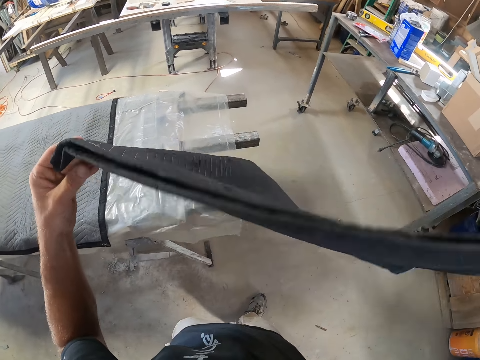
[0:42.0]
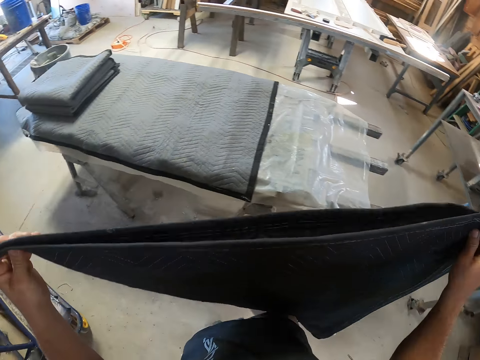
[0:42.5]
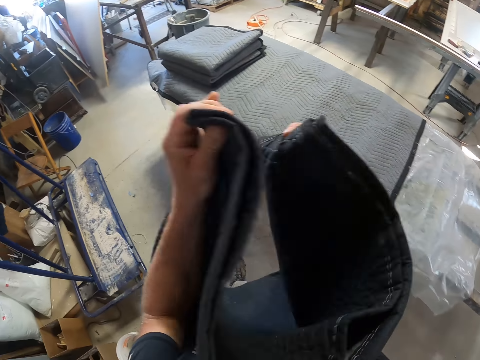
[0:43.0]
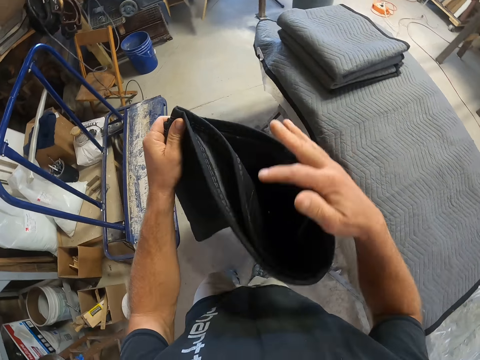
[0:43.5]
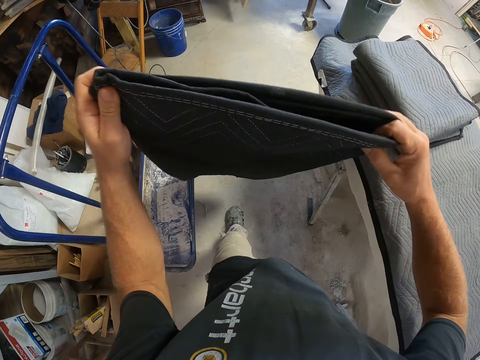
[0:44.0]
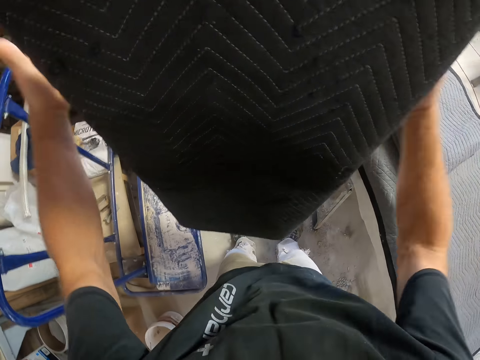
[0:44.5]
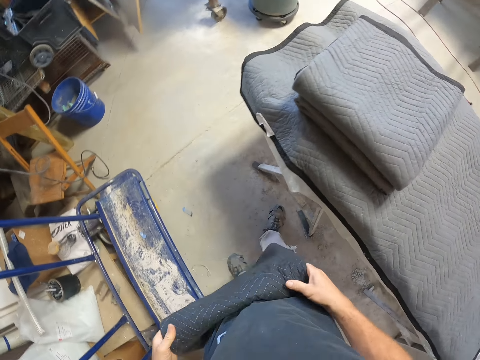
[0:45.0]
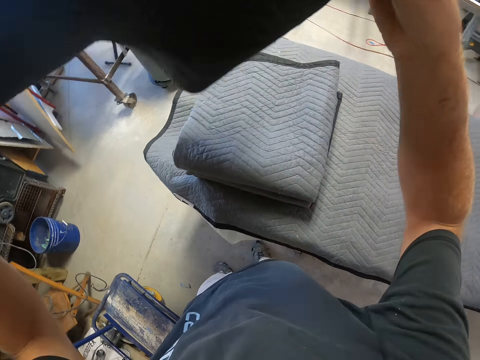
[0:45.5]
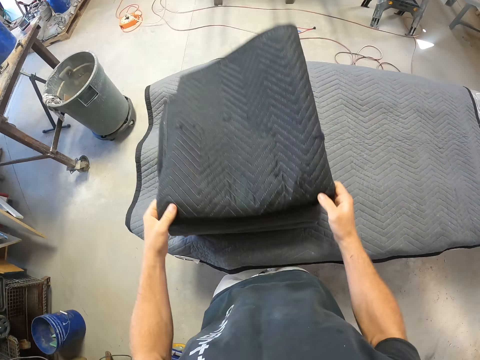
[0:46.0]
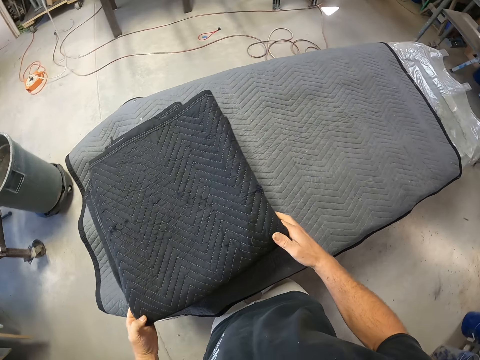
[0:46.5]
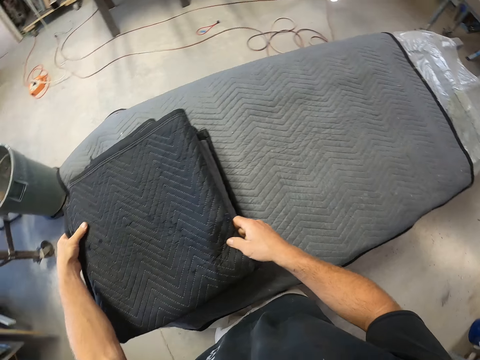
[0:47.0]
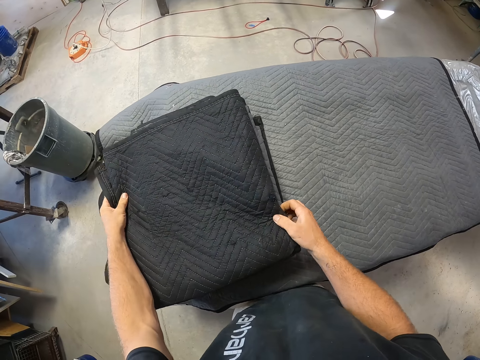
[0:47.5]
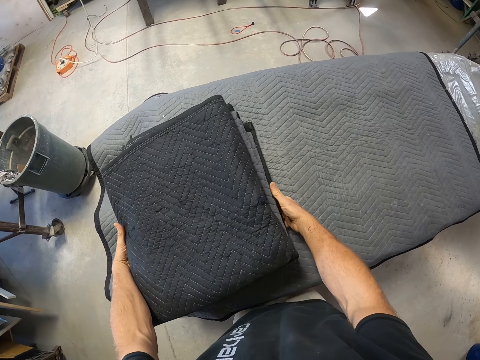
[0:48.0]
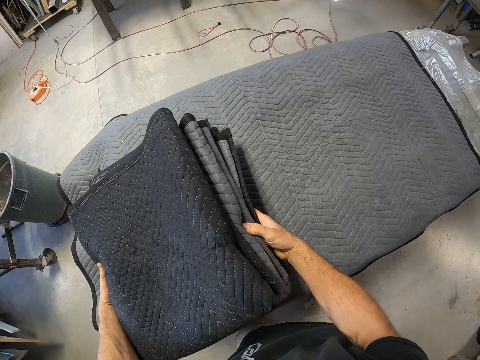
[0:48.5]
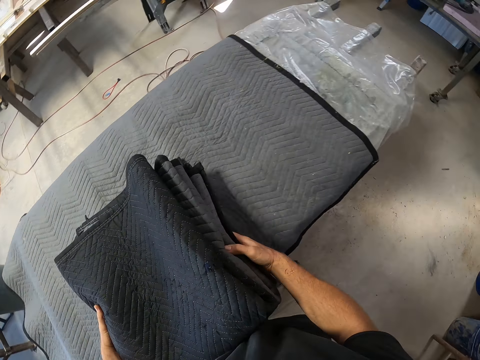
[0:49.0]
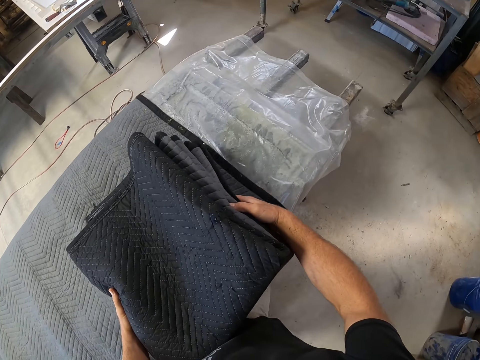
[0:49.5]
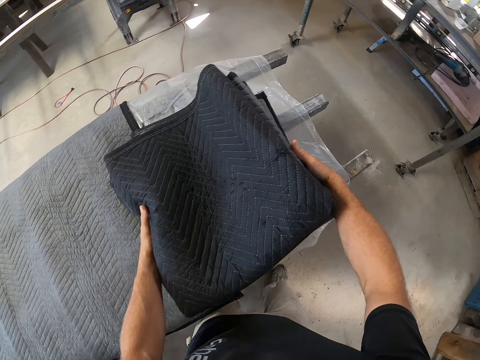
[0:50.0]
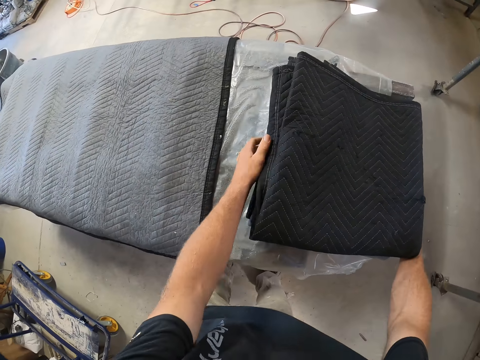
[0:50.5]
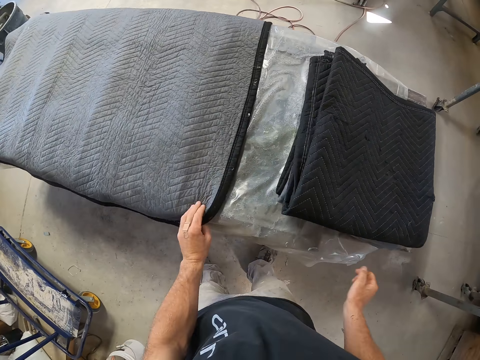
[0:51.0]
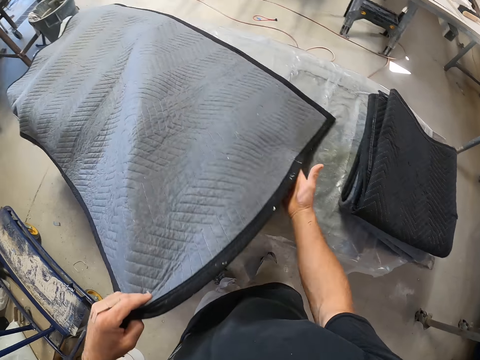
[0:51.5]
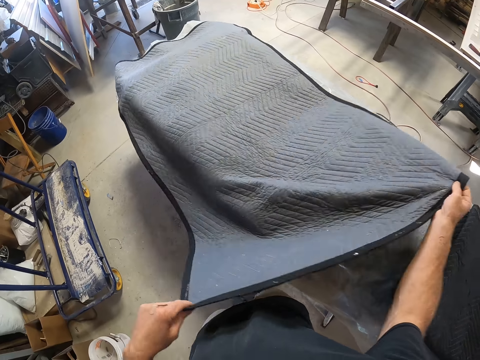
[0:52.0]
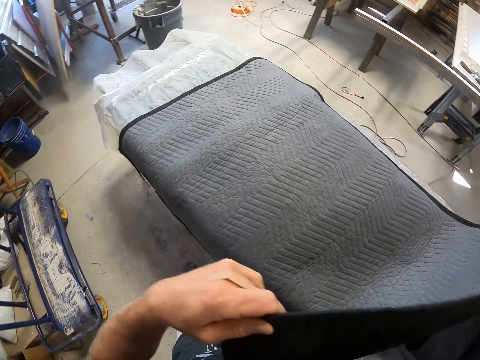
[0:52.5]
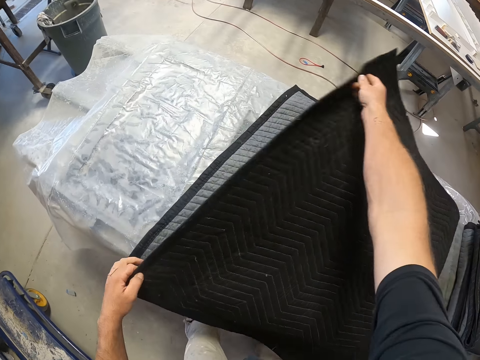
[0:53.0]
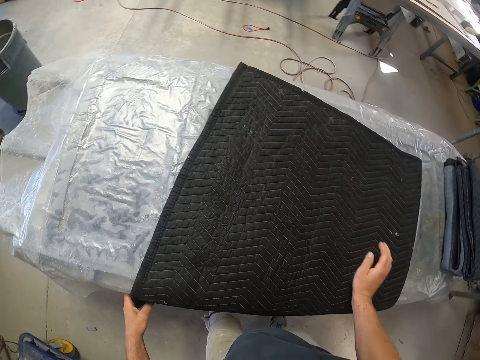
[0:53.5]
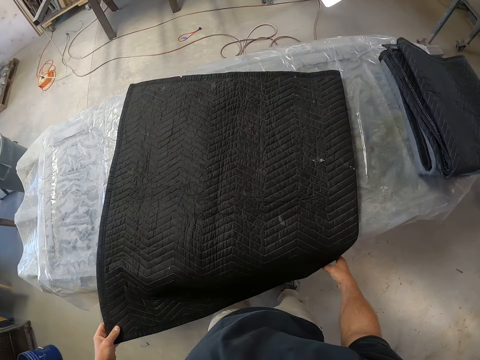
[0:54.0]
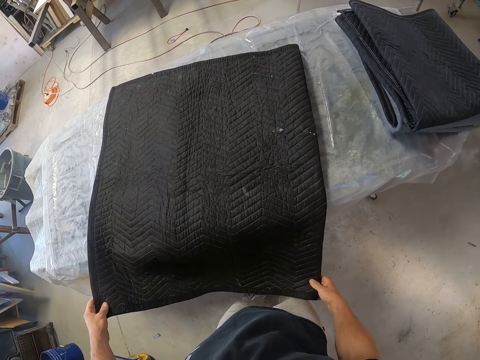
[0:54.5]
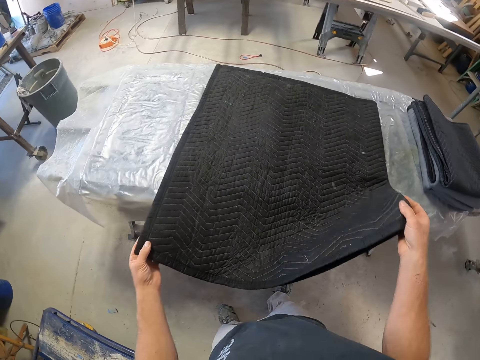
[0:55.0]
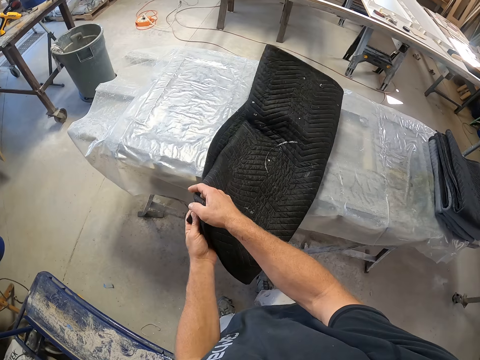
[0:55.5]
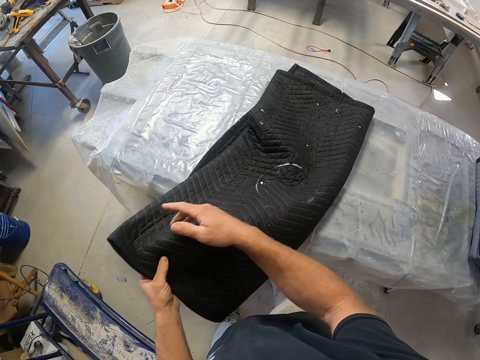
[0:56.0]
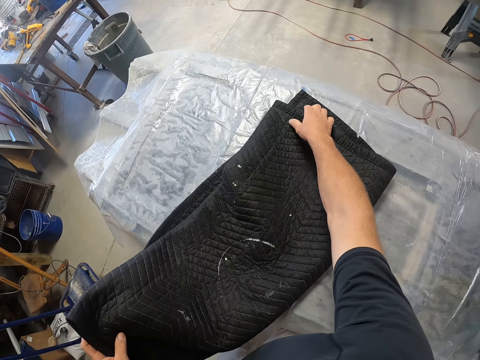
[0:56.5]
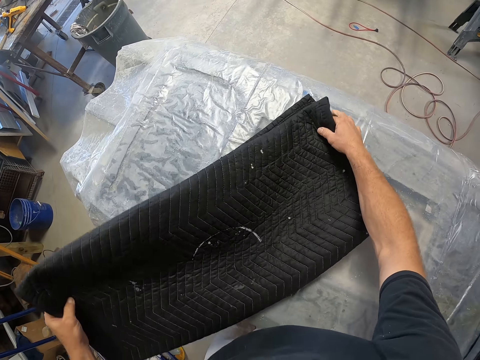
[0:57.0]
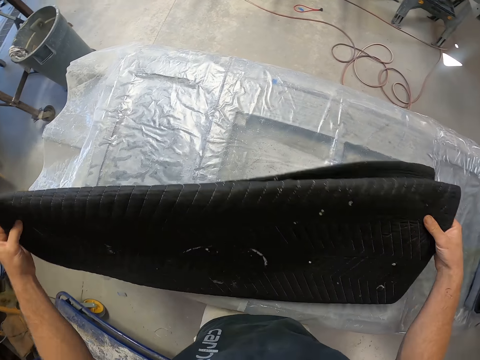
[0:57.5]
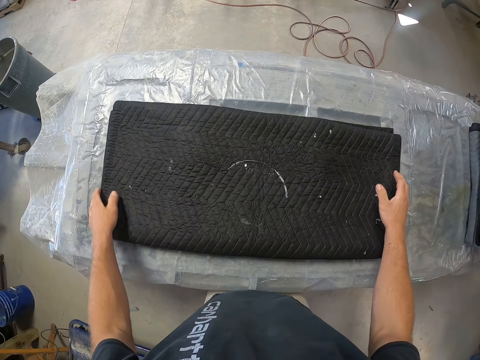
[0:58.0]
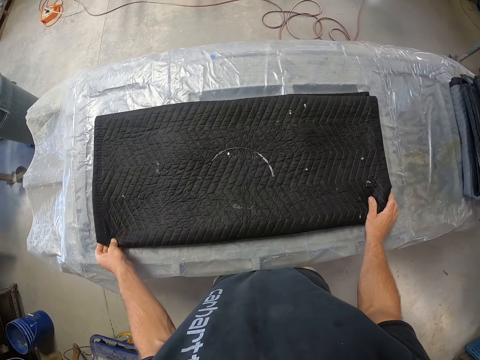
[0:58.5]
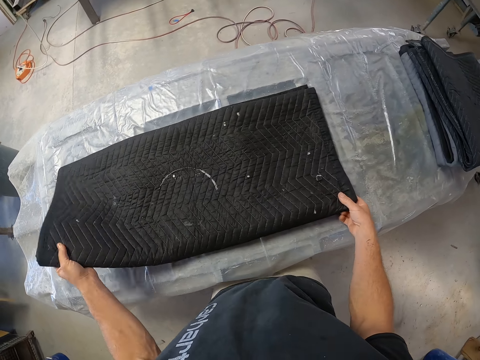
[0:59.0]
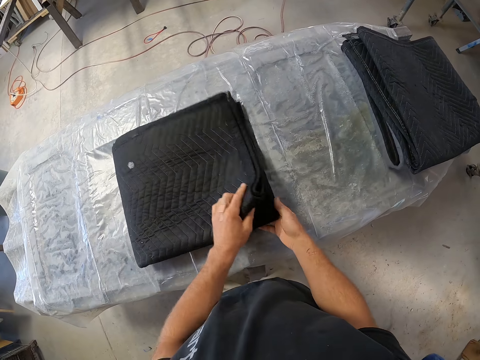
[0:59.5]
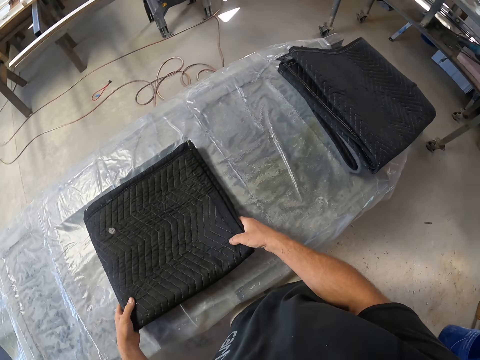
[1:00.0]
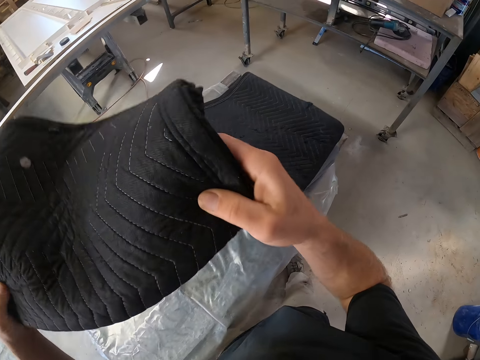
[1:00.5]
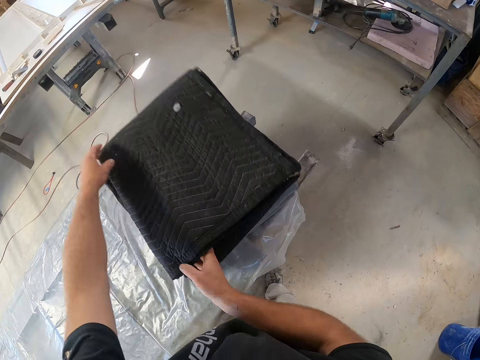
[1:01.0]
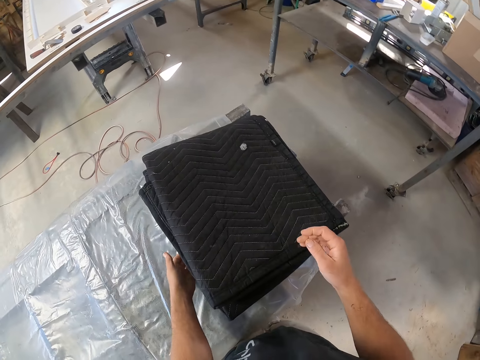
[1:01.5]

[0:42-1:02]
The camera wearer picks up a mat or quilt from a table. They fold the mat with a hand. They walk around a garage. They drop the quilt on another quilt on the table. They move the folded quilt on the table. They fold the mat on the table. They pick up the mat from the table. They drop the quilt on another quilt on the table.

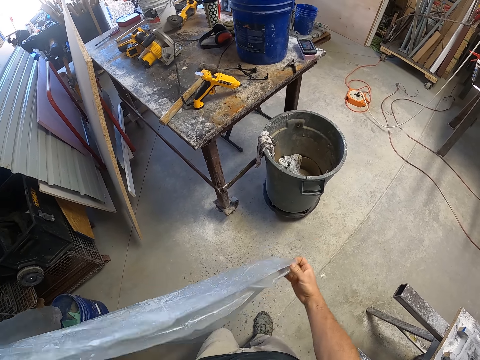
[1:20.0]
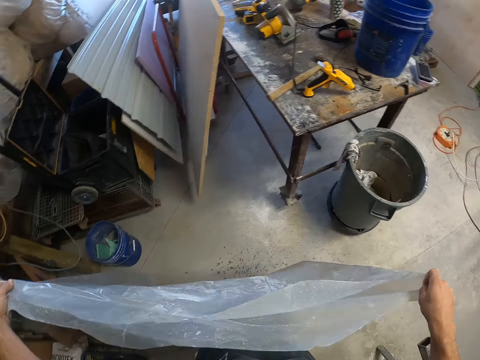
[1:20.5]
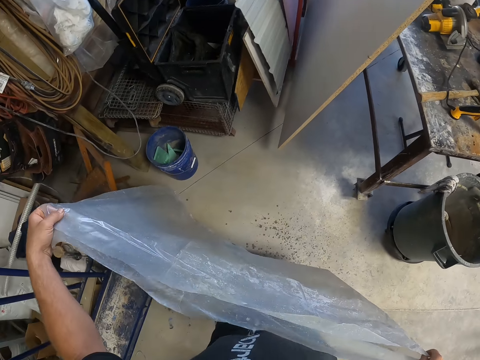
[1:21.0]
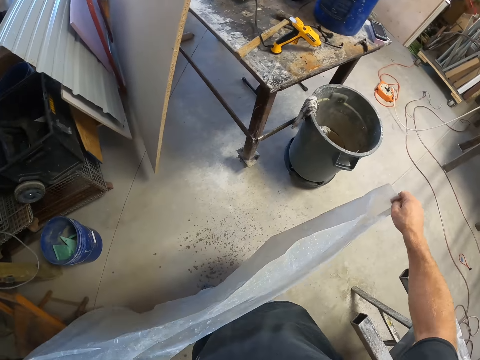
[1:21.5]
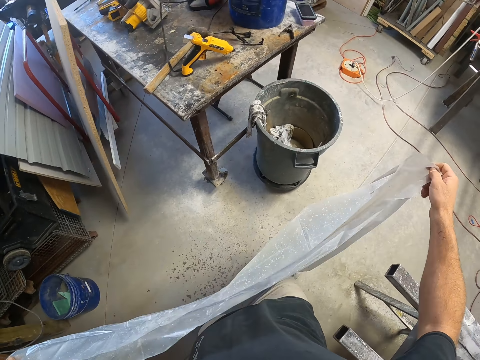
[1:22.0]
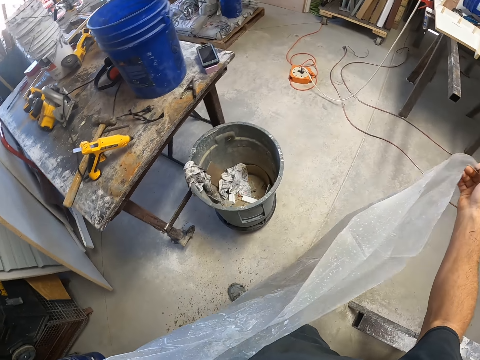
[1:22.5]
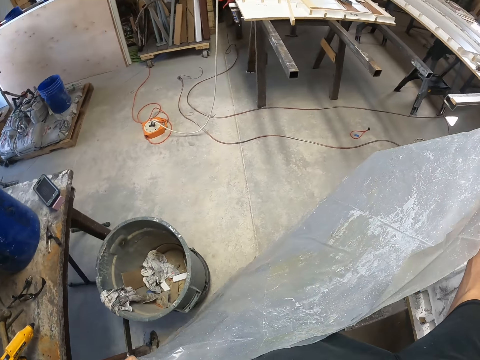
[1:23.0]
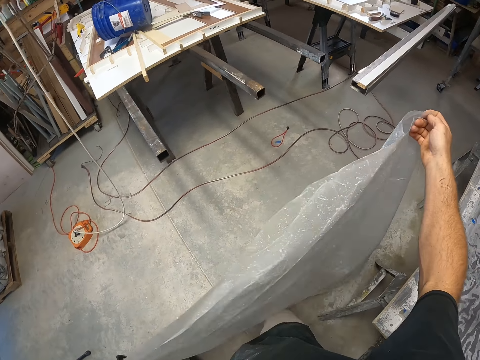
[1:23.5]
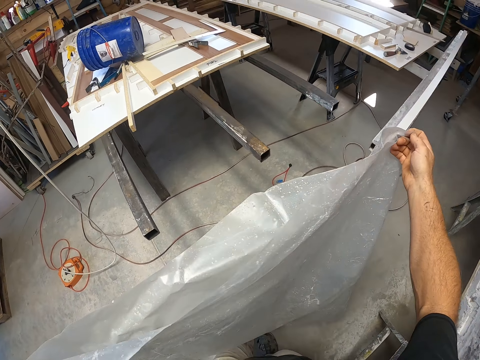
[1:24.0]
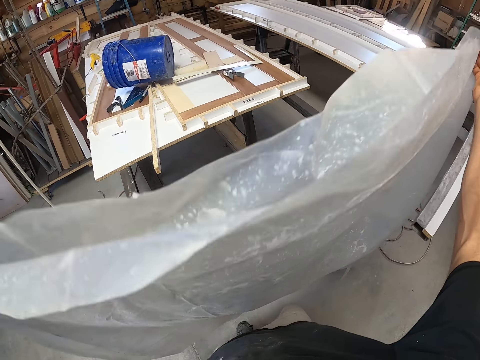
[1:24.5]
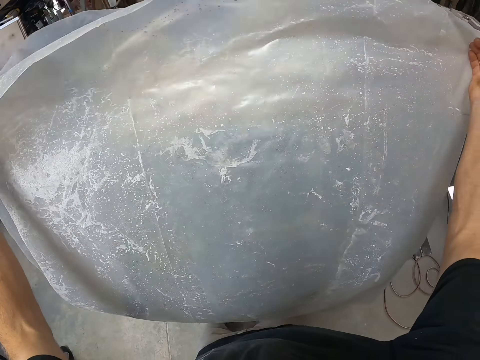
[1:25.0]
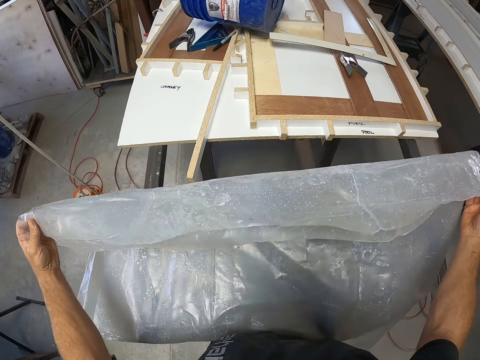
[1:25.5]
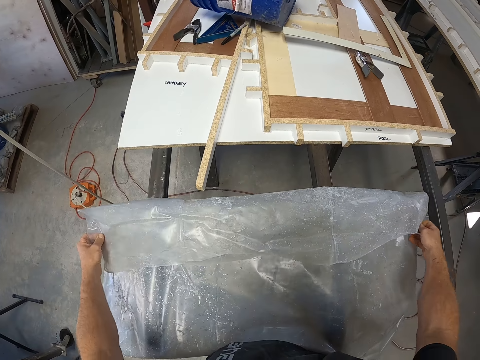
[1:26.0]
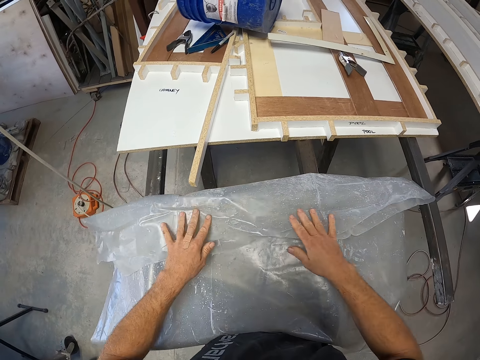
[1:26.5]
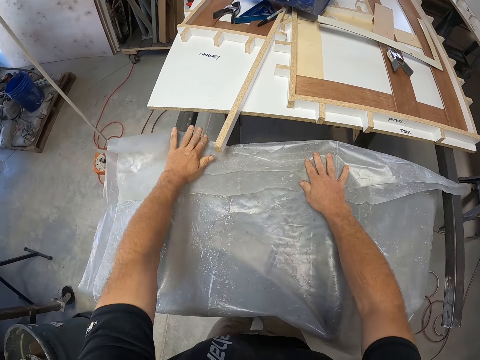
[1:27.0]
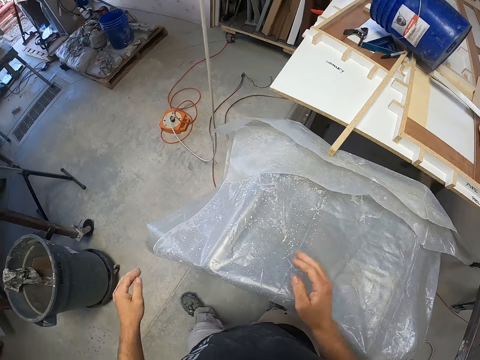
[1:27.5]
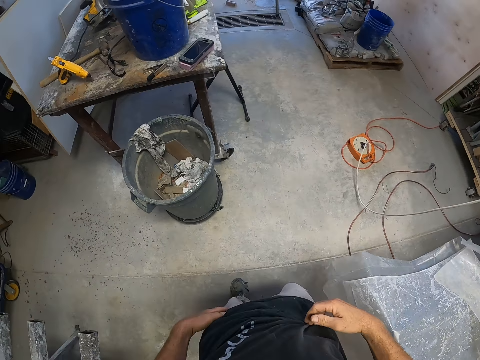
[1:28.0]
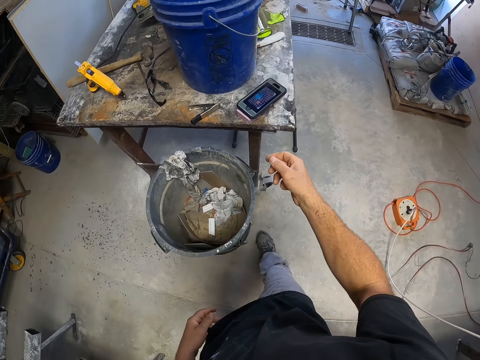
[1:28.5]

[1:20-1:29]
The camera wearer folds a piece of paper with a hand. They put down the piece of paper on metal handles. They walk around a garage.
